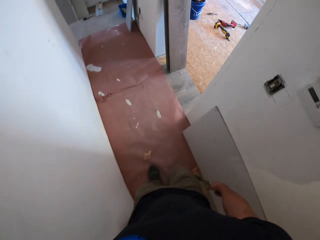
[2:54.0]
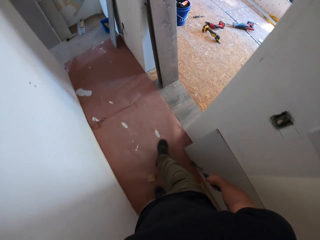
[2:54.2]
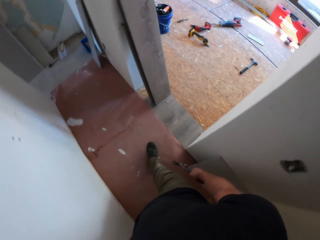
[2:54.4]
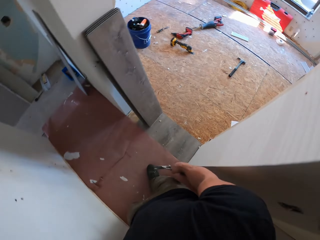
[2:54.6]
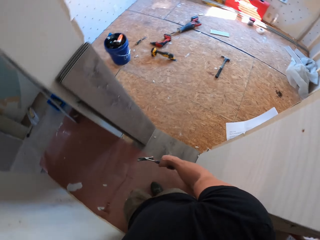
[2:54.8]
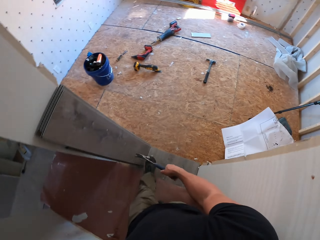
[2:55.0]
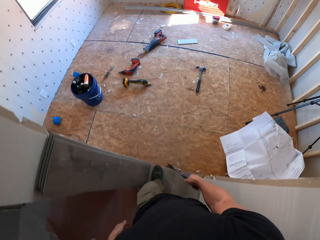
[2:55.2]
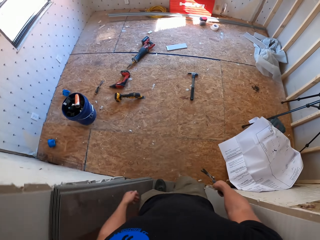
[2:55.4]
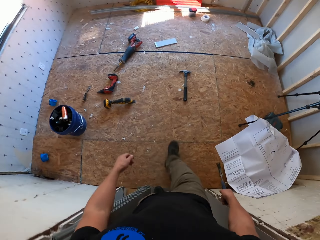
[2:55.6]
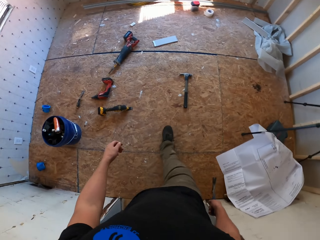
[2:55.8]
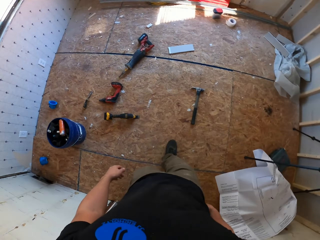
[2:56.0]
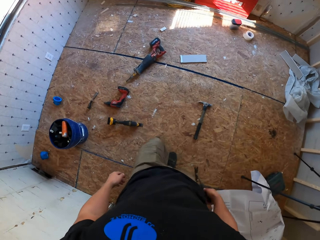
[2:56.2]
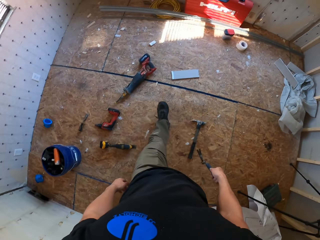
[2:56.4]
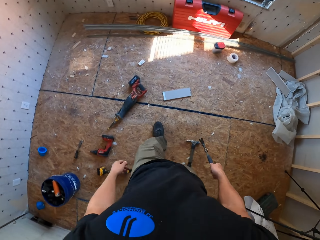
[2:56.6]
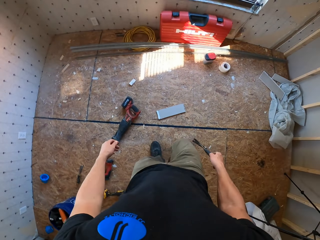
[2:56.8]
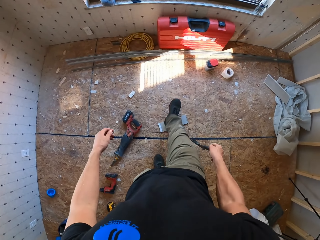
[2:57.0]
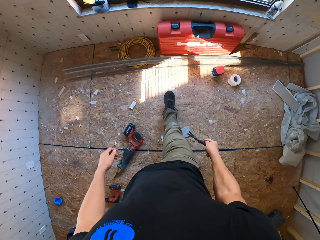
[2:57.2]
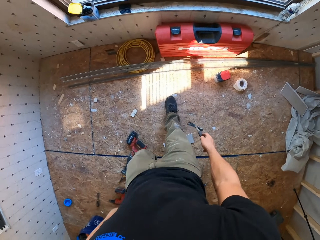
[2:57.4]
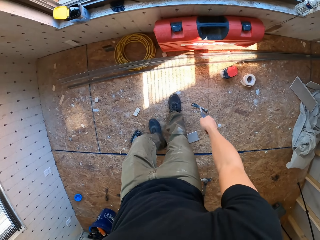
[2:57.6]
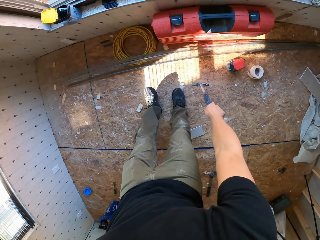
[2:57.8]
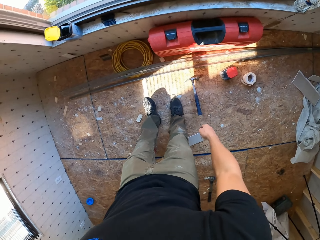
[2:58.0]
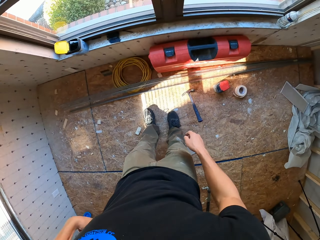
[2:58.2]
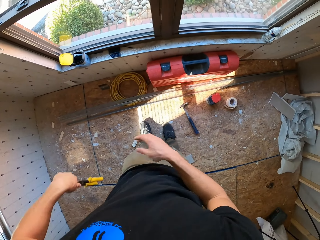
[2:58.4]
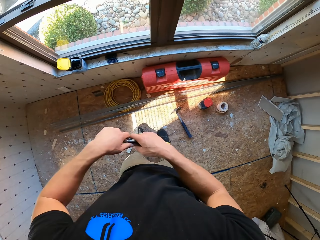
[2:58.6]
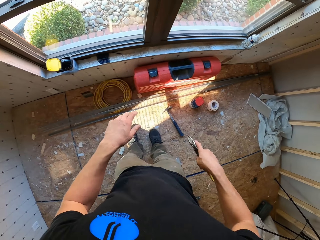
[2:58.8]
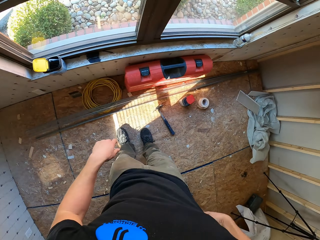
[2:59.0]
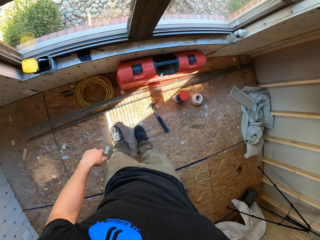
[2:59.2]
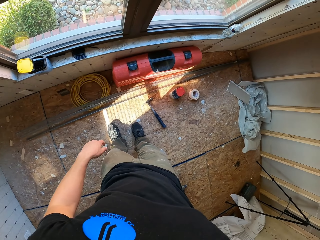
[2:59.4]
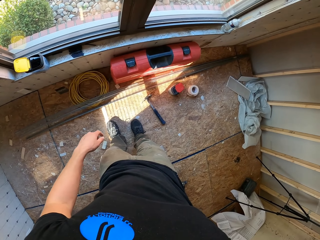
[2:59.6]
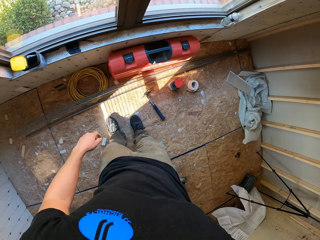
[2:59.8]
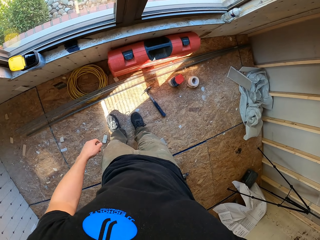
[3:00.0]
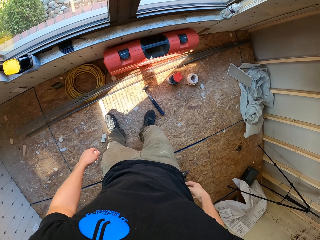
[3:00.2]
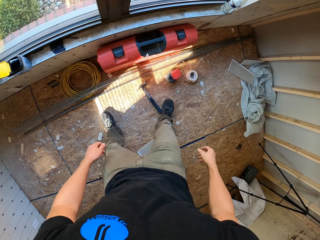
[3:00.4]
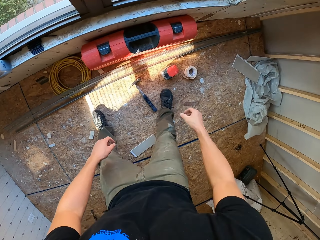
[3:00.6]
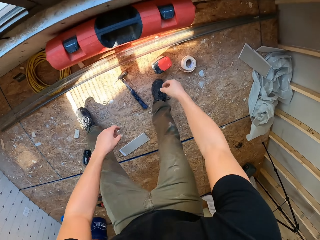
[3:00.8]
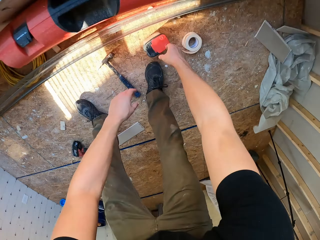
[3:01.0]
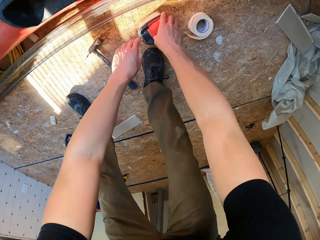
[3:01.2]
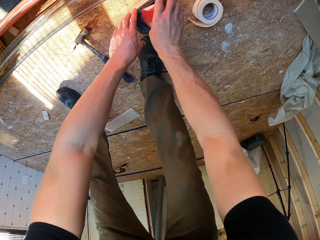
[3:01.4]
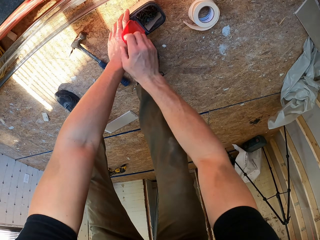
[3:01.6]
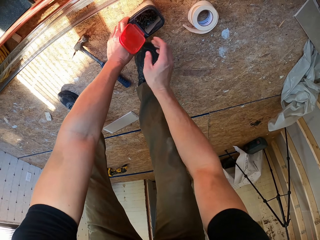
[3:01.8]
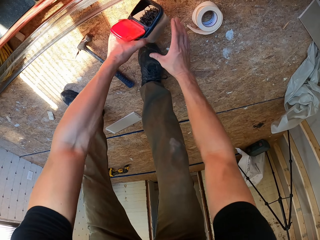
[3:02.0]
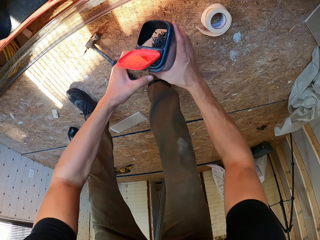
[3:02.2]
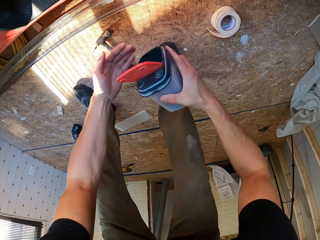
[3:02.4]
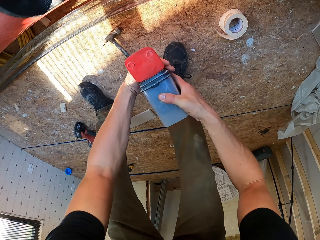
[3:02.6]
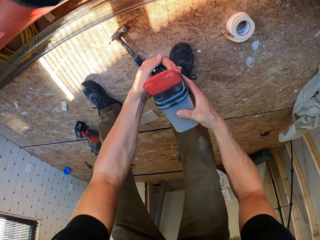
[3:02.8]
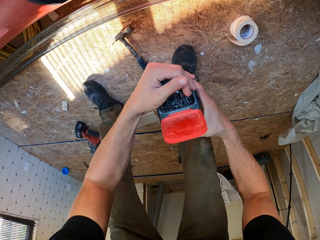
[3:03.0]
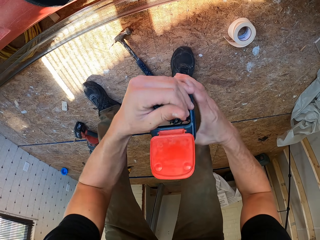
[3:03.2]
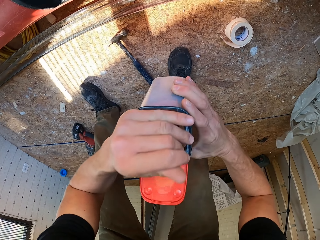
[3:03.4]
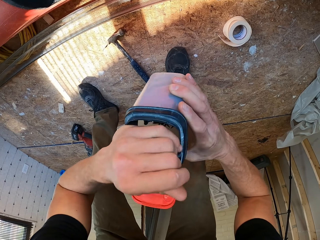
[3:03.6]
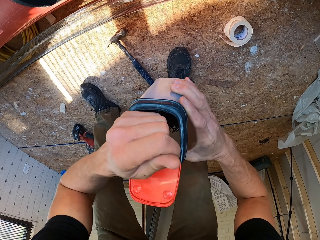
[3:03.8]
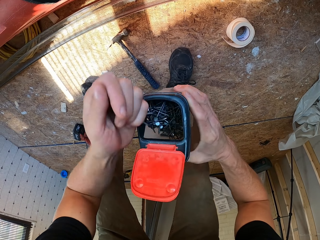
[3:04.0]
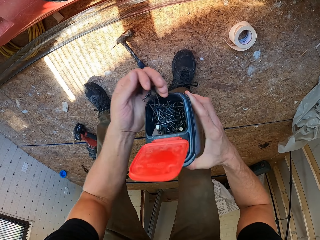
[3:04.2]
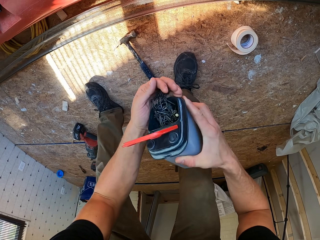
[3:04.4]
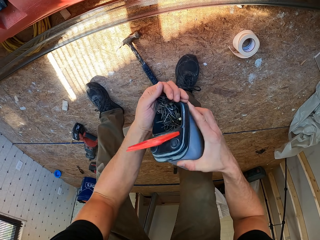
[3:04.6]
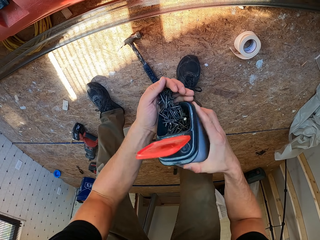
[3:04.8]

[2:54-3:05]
The camera wearer drops the hammer on the floor. They transfer the shears to the right hand. They open a container. They pick up the container, a nail can. They pour nails in the hand.

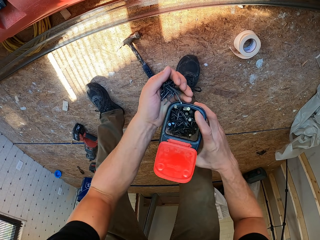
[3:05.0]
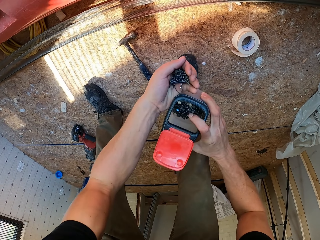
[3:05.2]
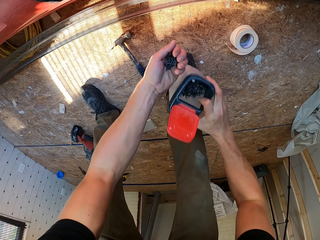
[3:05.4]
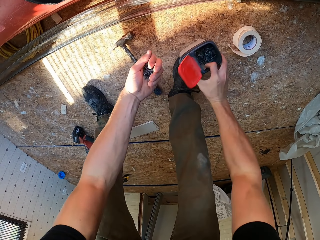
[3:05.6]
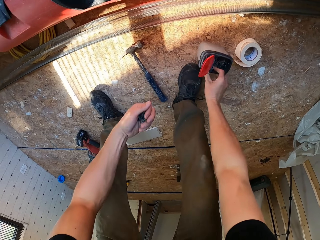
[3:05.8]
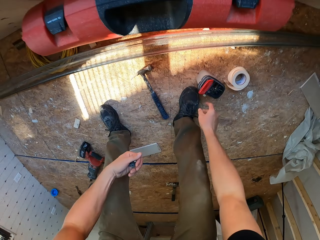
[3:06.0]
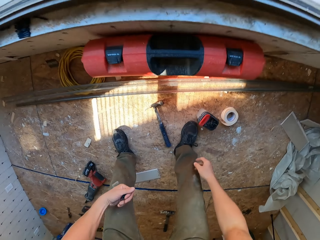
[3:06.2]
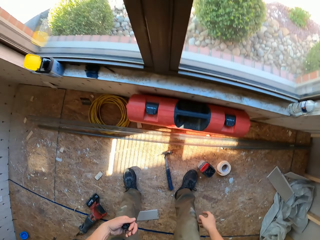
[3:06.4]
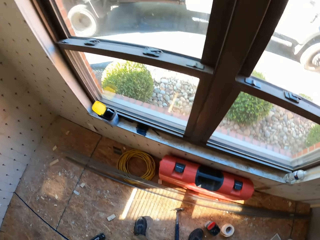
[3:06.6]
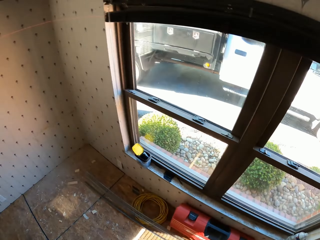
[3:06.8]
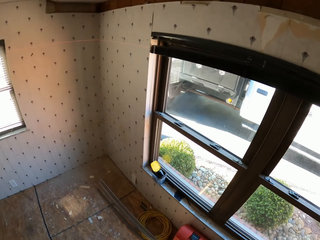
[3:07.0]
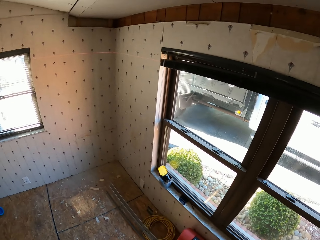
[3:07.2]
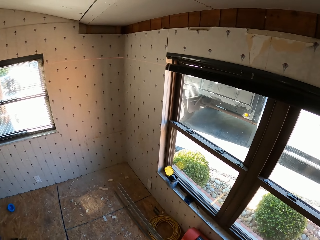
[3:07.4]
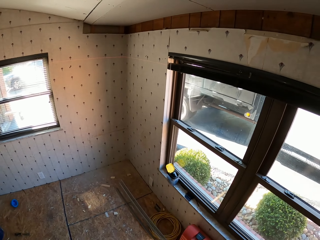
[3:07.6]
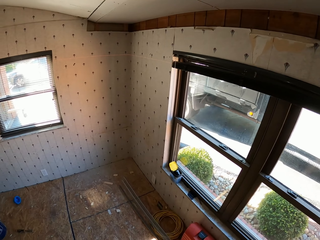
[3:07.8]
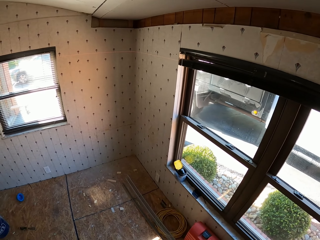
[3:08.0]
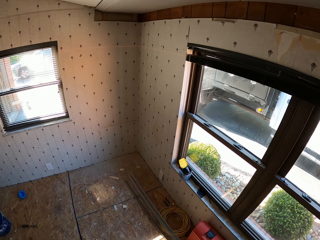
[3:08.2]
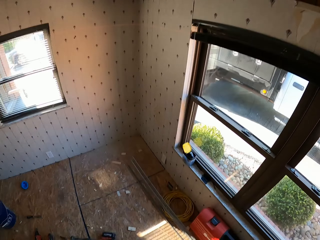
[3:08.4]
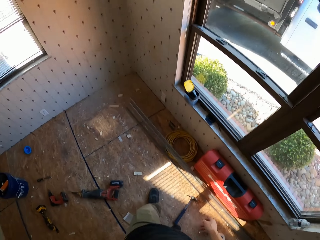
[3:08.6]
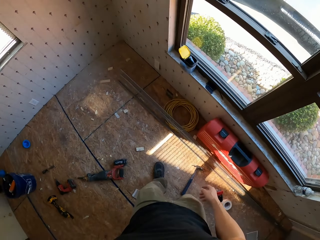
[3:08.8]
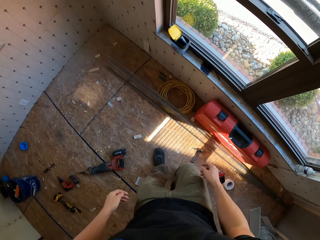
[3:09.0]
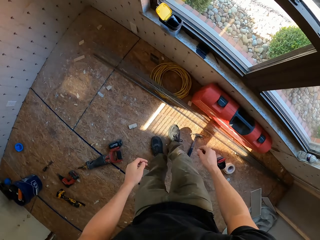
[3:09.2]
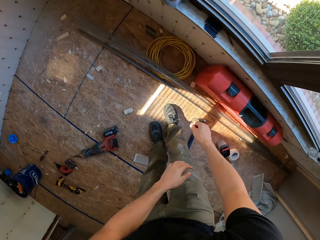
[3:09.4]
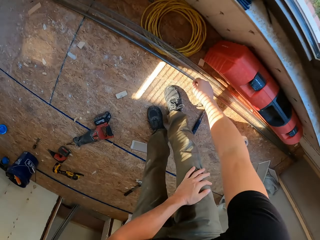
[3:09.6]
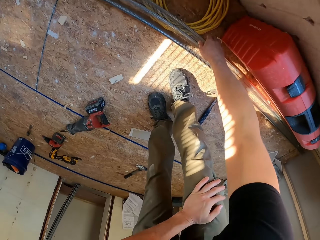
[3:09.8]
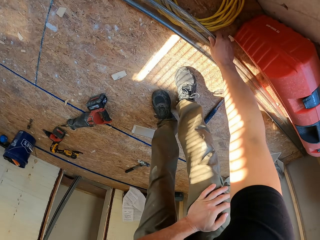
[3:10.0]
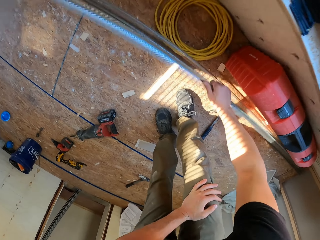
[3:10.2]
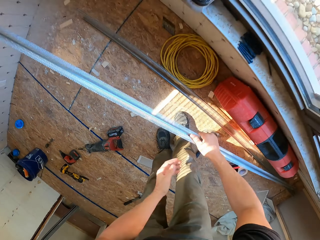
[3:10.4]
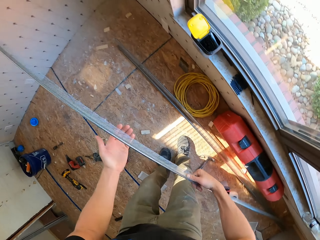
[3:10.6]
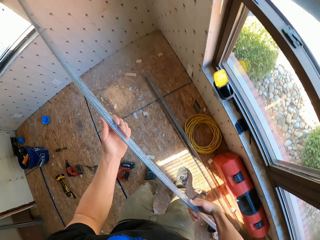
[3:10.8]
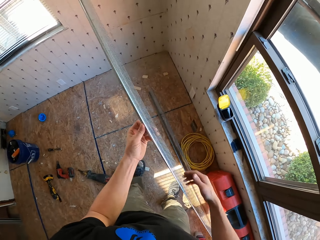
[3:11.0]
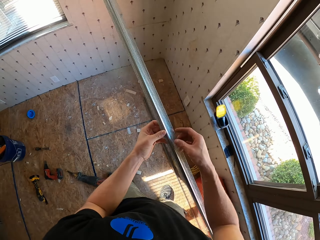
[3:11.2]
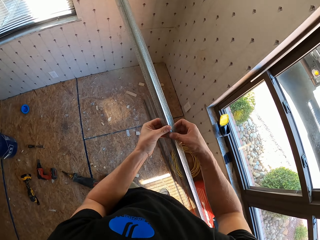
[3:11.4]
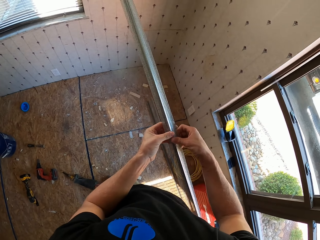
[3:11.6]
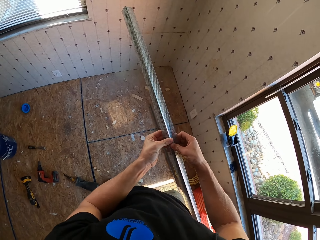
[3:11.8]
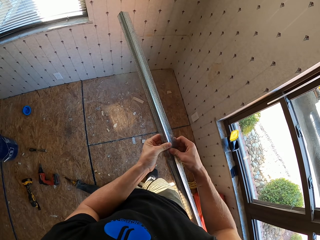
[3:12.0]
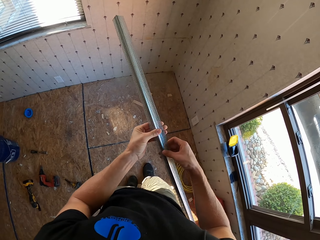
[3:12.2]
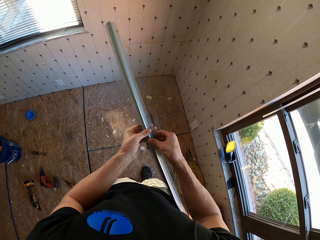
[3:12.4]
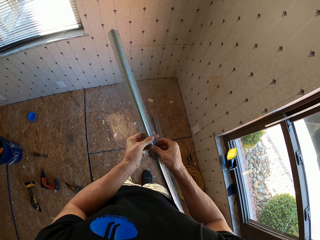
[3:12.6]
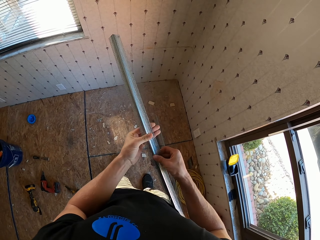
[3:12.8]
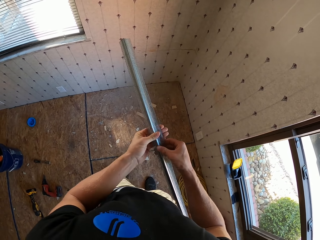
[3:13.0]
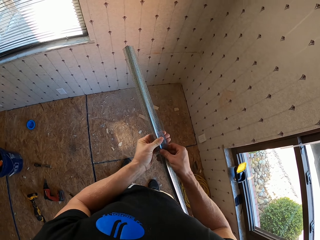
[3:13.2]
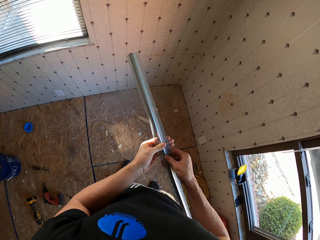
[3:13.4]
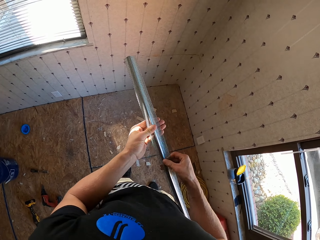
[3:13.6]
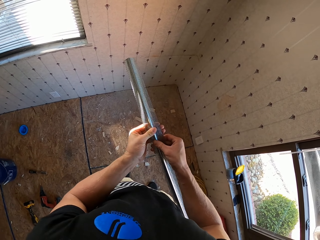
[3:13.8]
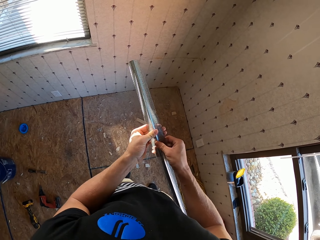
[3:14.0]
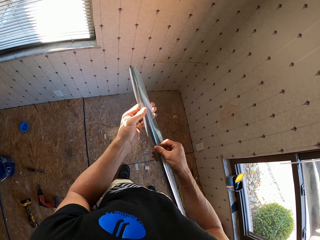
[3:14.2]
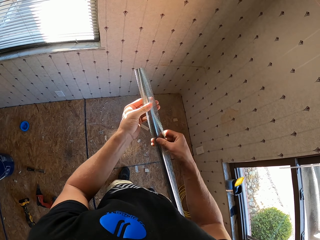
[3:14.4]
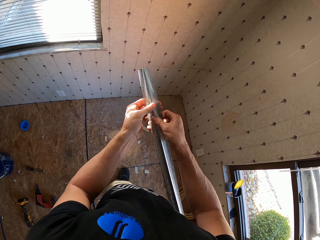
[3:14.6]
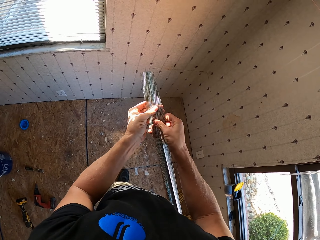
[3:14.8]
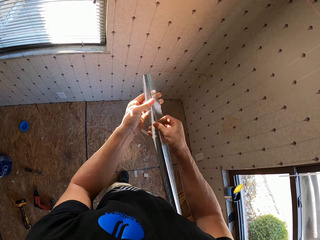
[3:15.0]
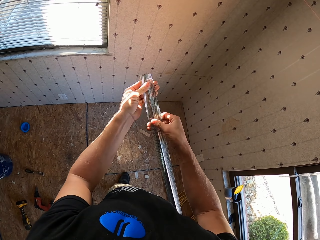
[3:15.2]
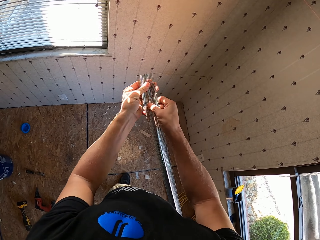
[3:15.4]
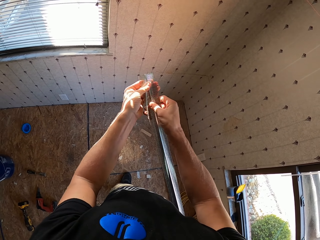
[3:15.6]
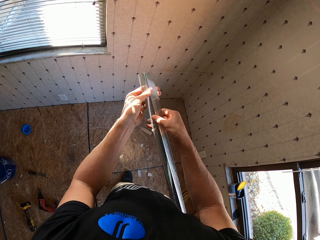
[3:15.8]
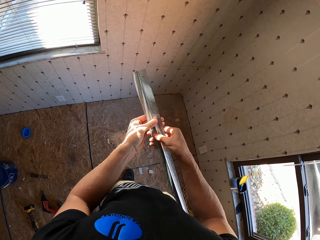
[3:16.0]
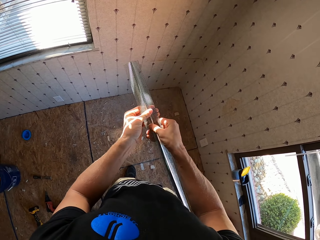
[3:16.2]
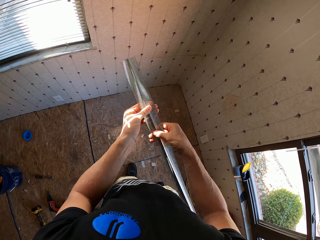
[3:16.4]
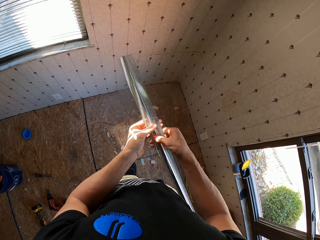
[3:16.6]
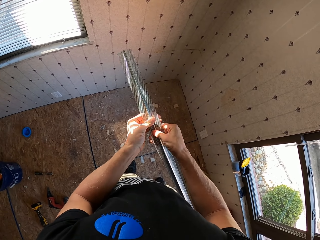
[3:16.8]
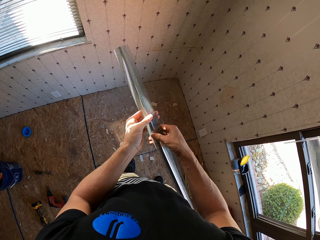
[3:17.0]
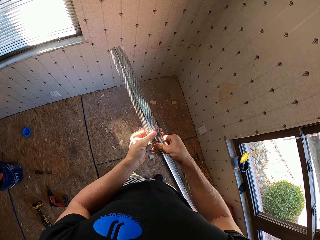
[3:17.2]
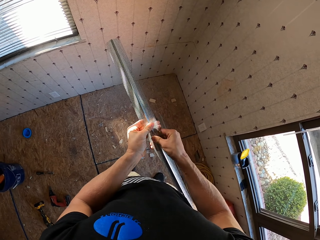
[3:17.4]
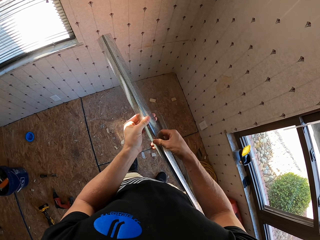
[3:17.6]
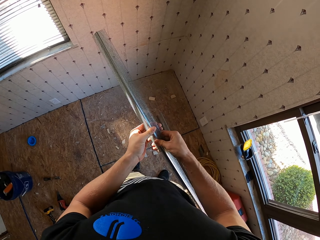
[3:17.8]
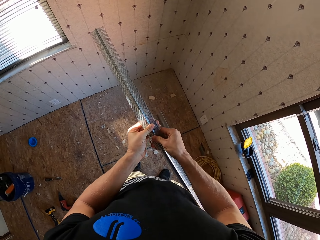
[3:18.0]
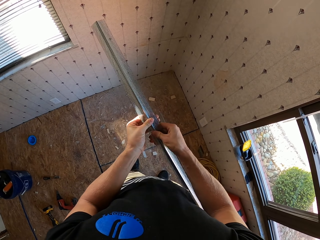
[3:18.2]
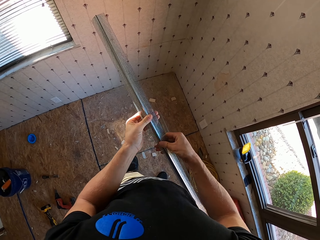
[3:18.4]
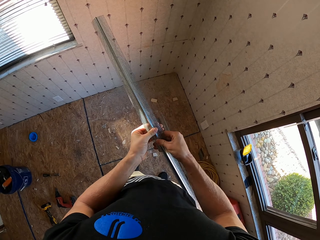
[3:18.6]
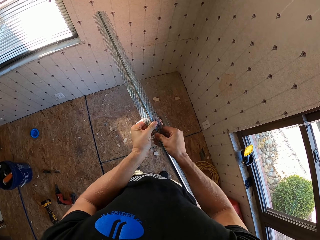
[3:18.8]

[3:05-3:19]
The camera wearer puts the container on the floor. They look around the house. They pick up a mesh or pipe. They adjust the mesh.
